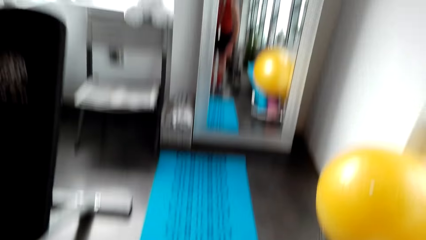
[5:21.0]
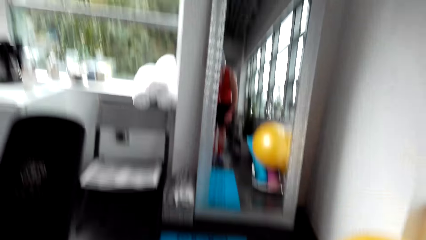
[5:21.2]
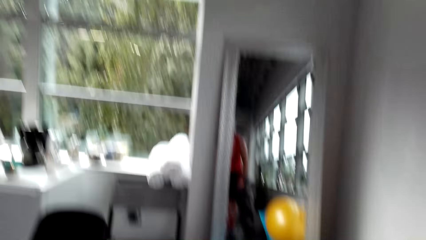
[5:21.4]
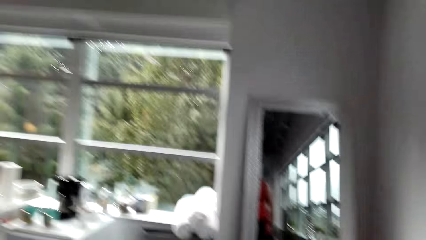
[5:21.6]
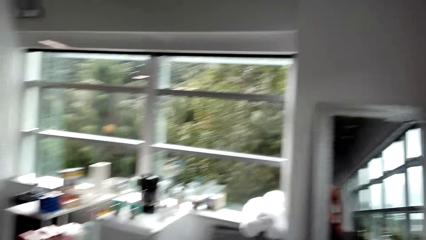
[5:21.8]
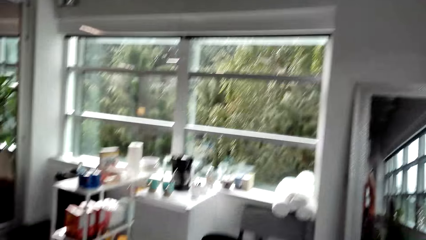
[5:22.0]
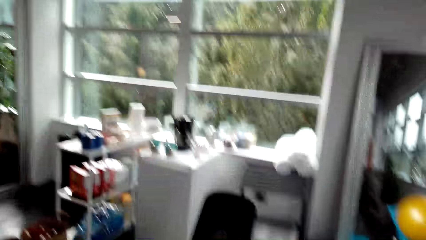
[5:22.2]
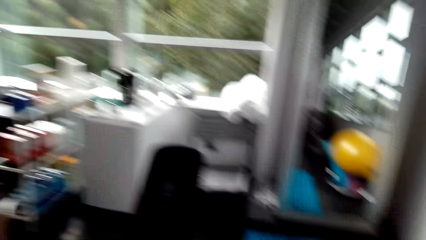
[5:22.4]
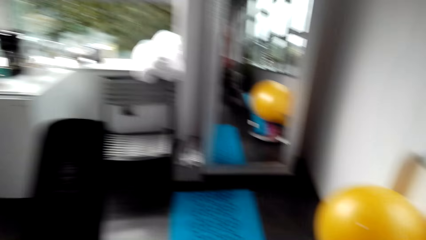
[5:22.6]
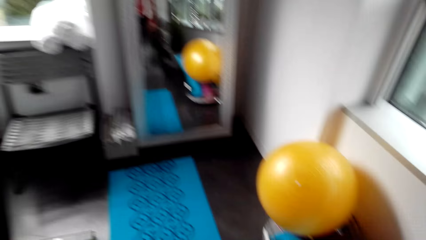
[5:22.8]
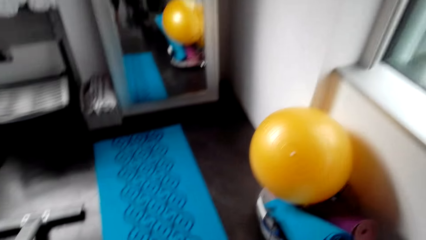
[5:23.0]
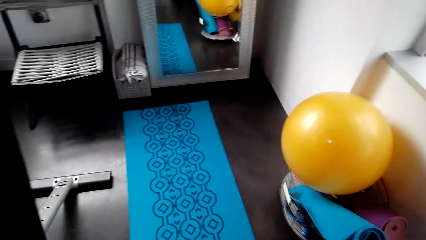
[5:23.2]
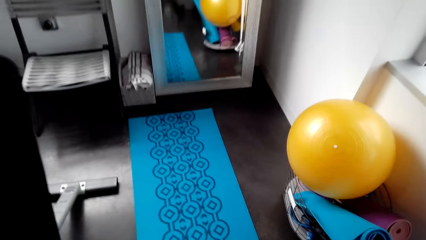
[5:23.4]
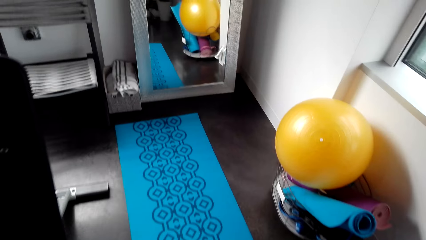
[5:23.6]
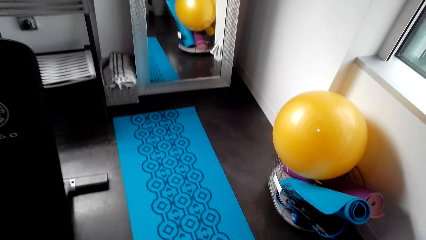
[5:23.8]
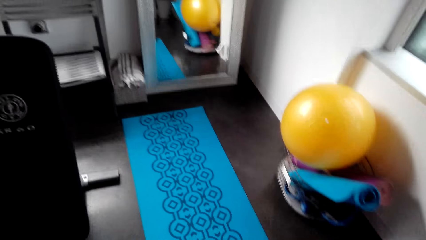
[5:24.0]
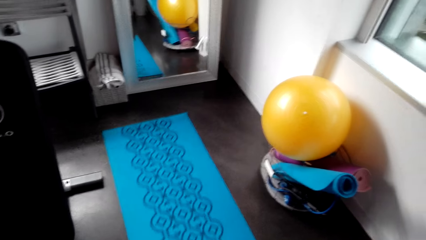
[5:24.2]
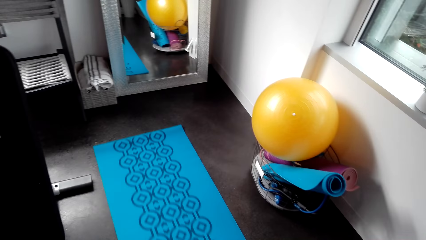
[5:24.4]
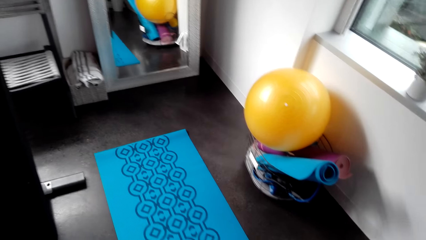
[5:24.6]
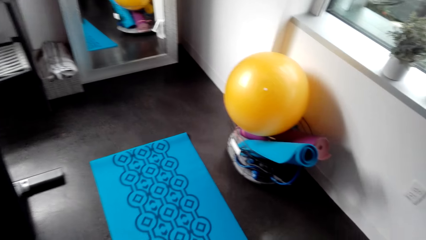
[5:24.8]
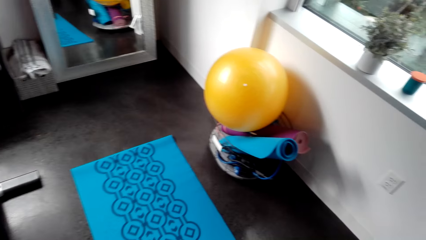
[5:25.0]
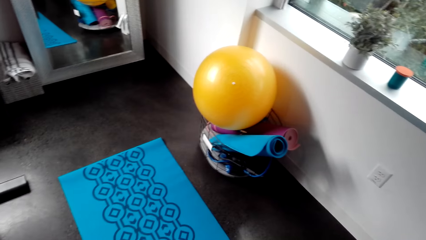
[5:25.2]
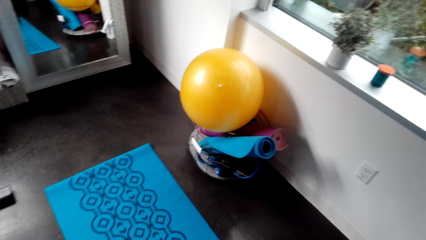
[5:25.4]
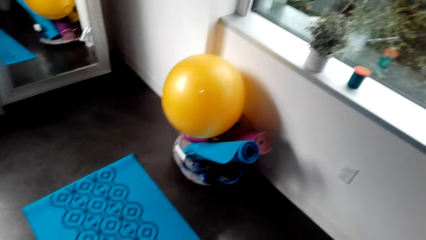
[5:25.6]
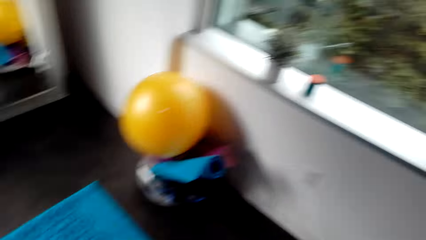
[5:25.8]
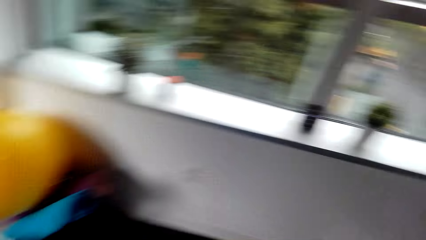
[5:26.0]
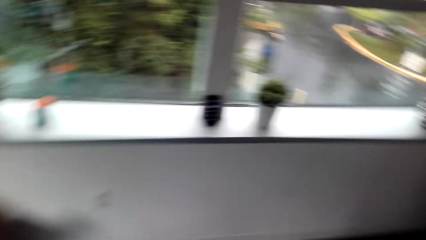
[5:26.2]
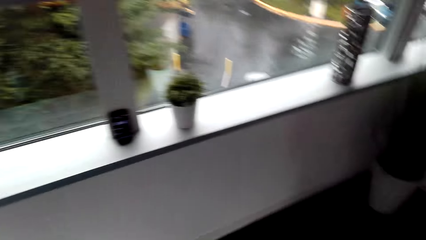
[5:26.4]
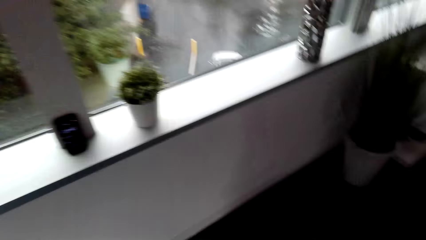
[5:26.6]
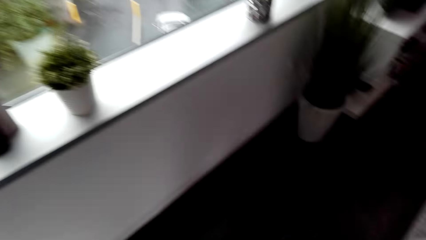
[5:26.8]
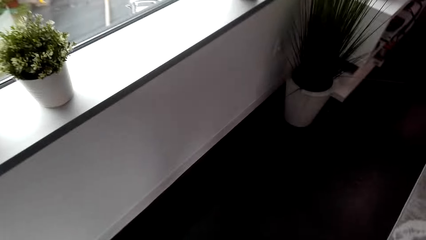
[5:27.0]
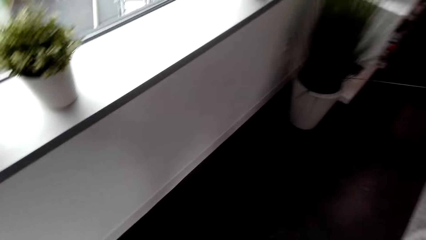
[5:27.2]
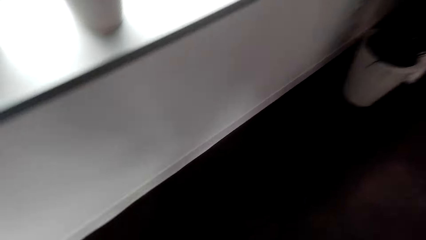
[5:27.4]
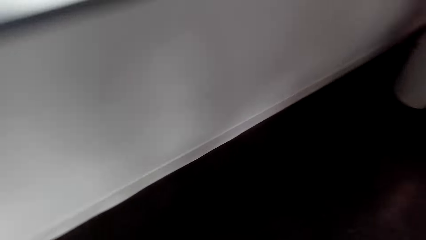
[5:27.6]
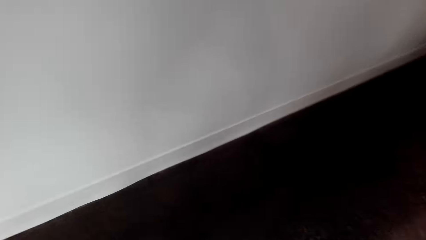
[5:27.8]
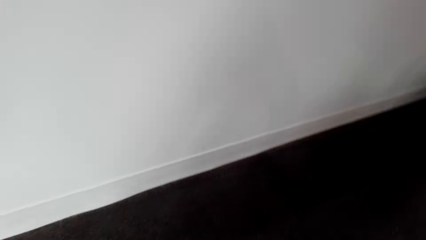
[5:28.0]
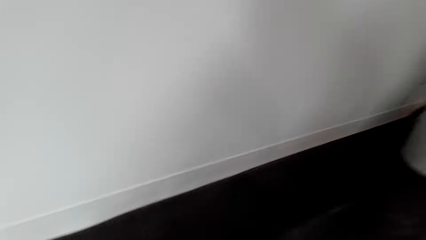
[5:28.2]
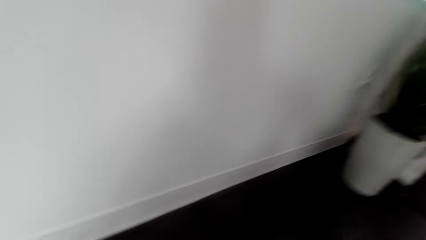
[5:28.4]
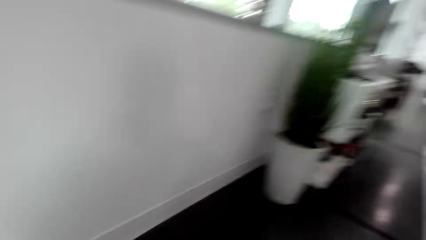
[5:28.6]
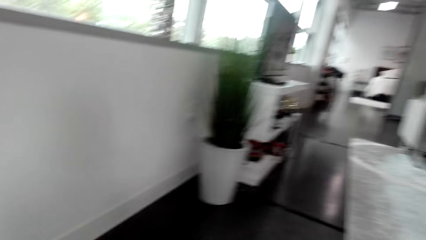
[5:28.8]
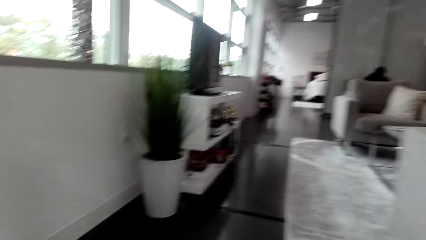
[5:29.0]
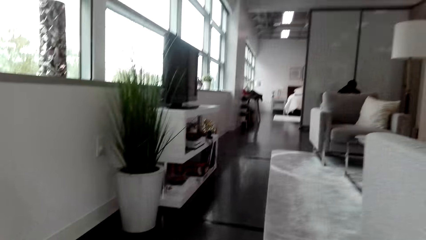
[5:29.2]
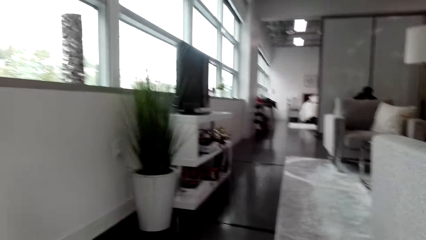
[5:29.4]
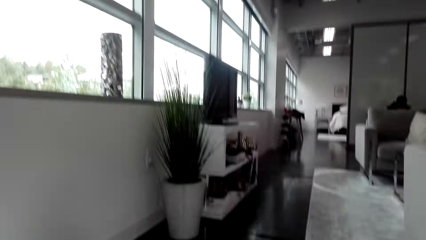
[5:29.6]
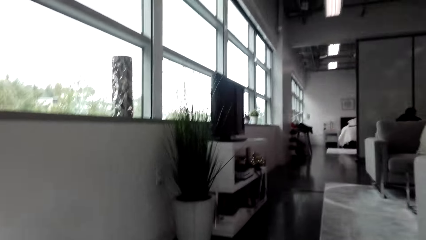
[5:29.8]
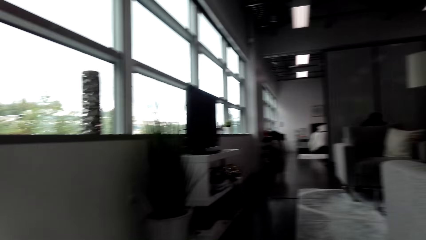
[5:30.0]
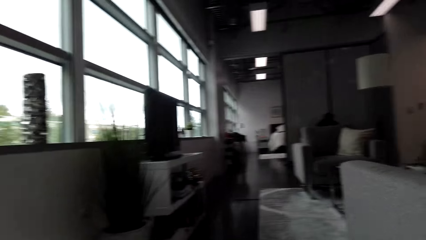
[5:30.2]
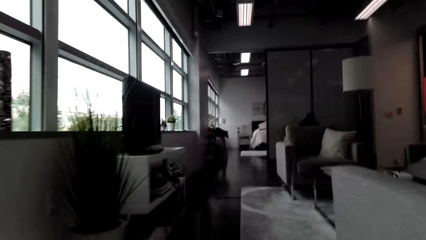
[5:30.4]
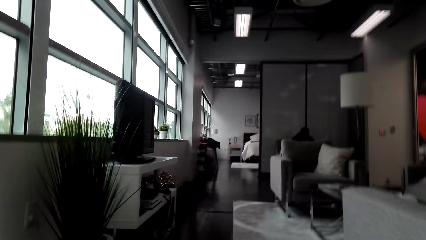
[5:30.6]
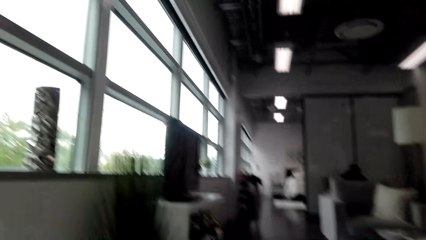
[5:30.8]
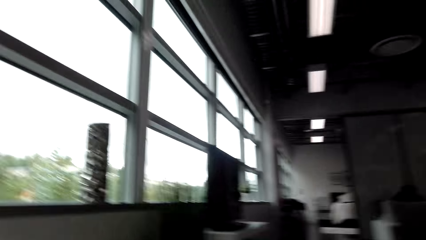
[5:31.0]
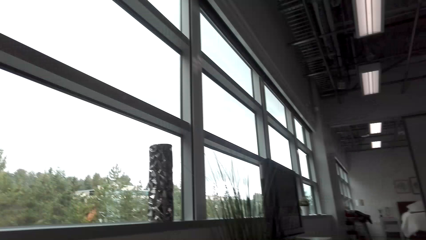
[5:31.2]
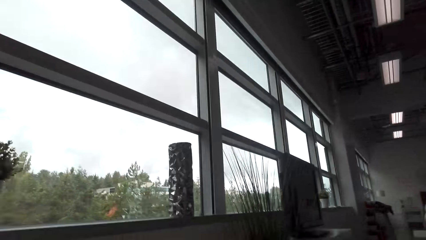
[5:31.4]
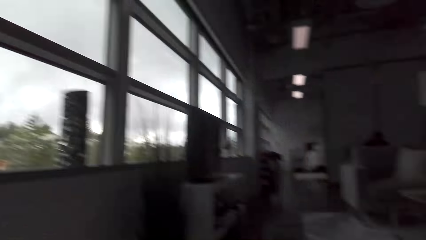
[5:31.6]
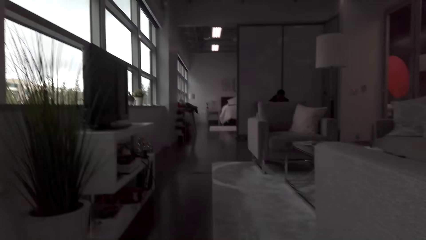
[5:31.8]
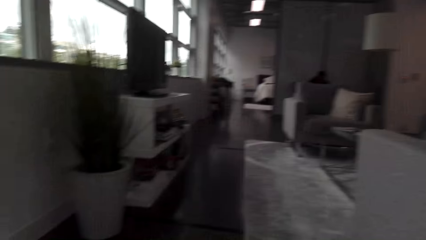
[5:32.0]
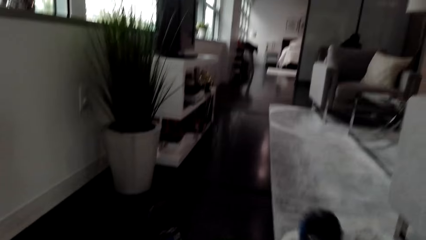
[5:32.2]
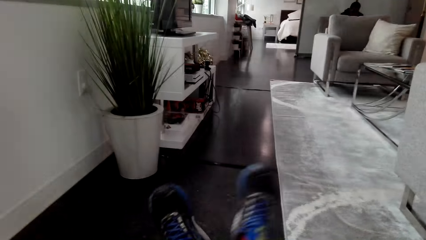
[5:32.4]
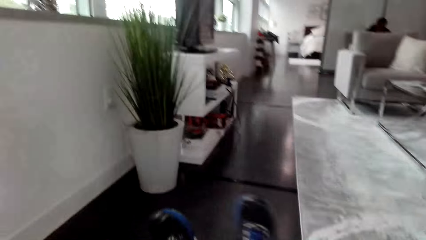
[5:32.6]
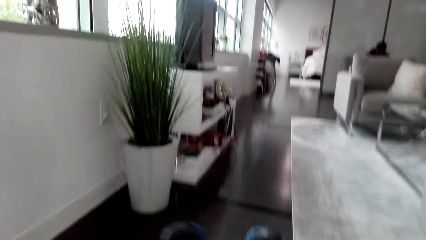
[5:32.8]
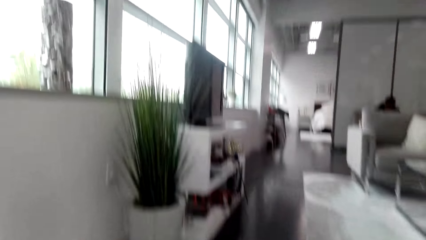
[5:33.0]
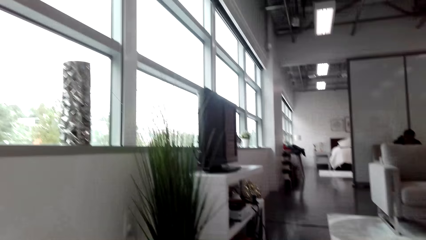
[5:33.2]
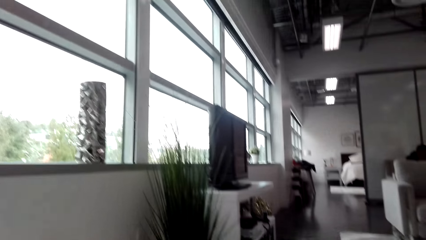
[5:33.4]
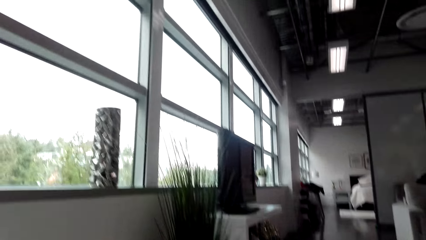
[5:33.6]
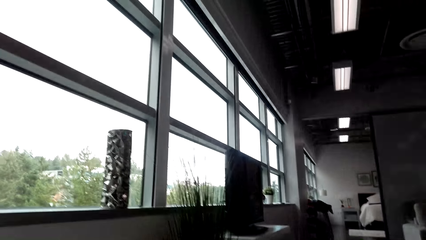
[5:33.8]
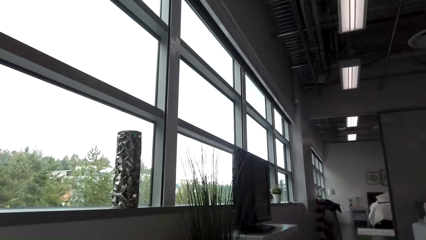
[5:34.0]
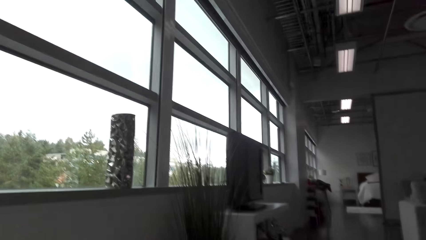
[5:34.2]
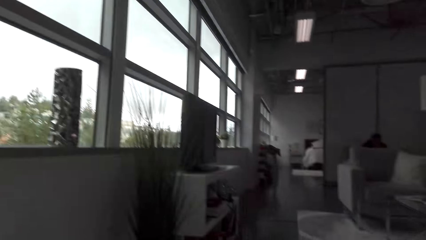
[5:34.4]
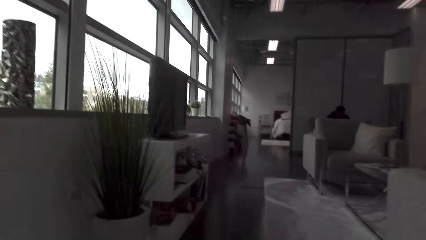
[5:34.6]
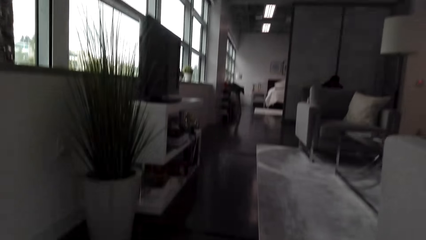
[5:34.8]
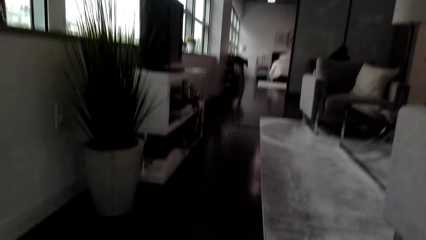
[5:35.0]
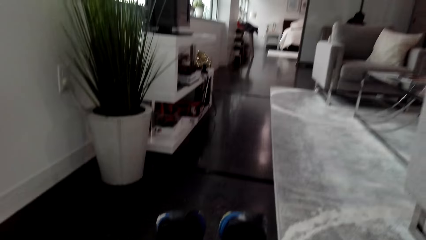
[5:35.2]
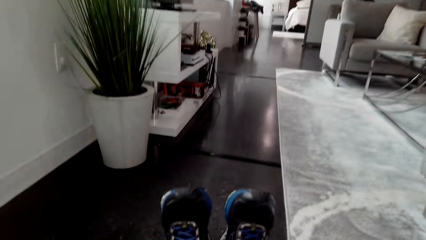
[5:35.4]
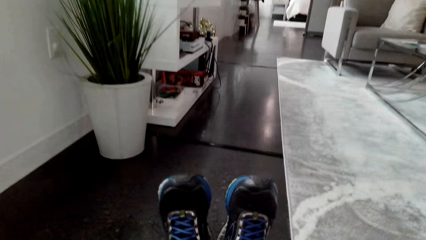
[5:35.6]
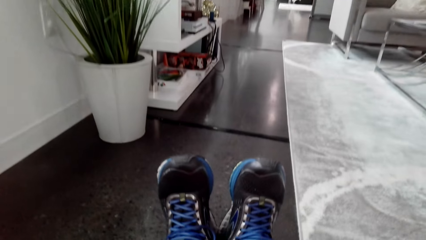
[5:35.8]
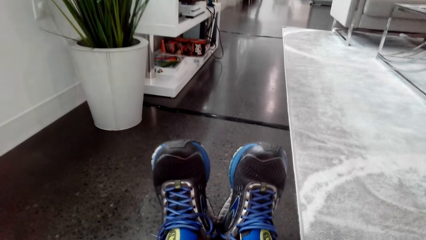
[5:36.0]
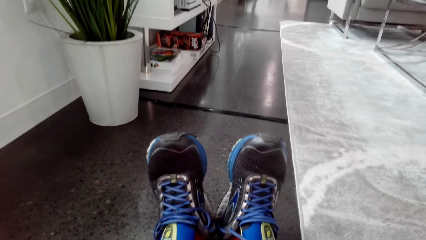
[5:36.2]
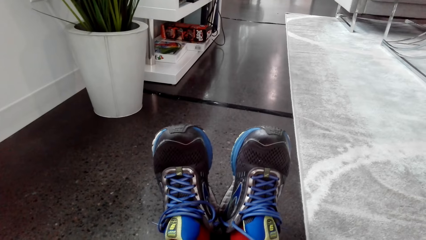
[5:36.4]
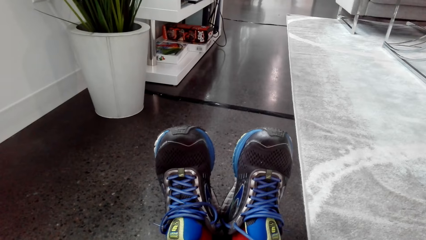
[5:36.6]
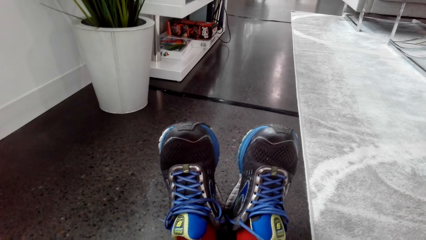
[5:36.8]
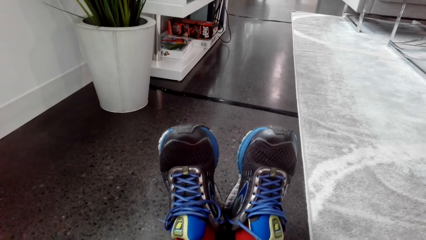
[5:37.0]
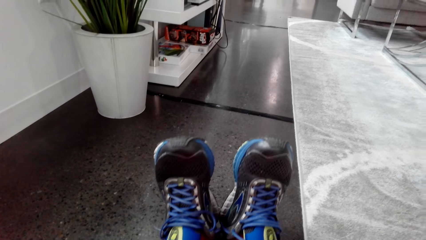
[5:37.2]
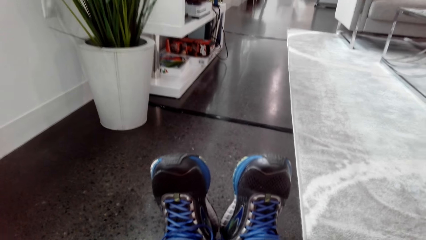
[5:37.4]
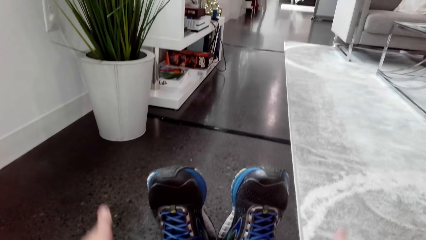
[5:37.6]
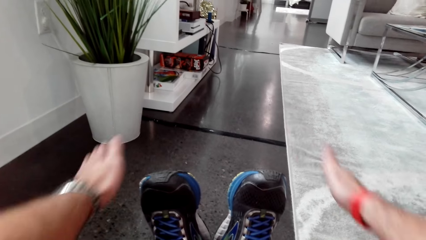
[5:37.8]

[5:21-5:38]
The camera wearer stands up. They look around. They pull the exercise mat from the floor. They look around. They do exercise. They sit down on the exercise mat.
